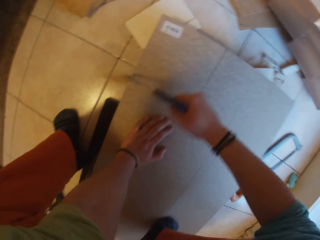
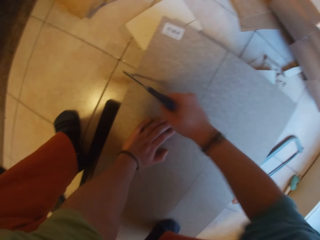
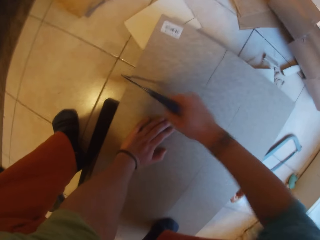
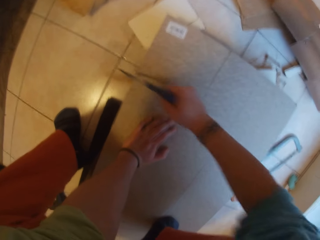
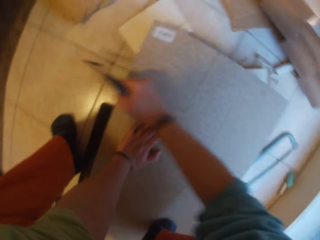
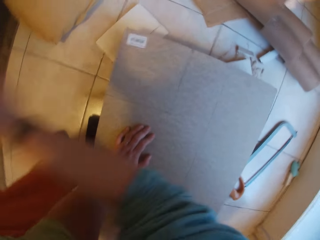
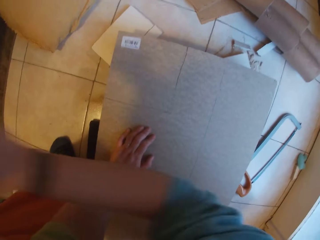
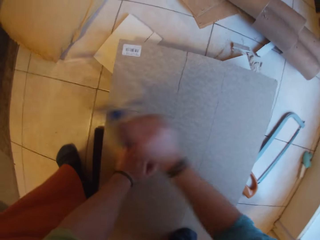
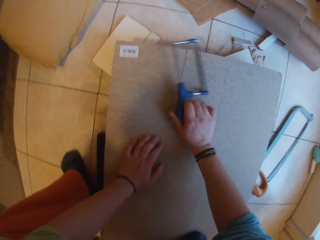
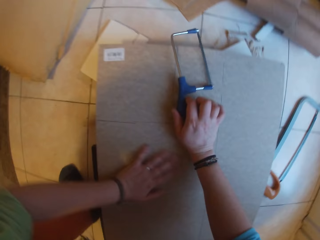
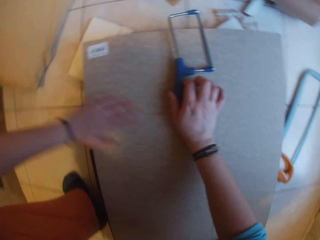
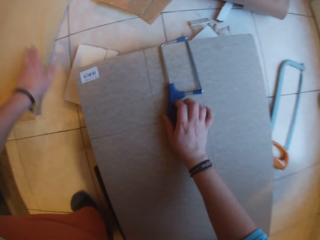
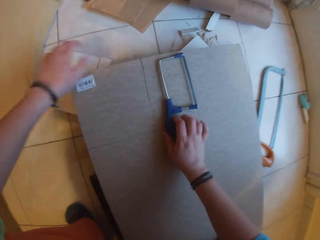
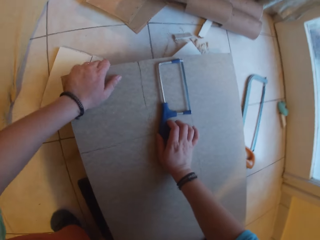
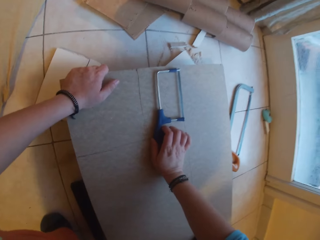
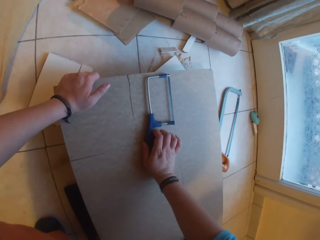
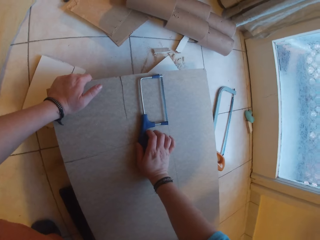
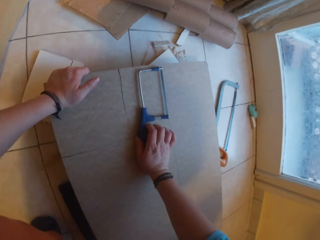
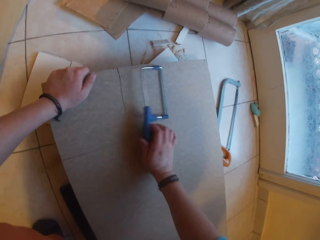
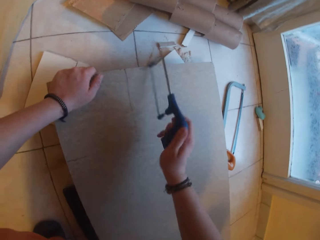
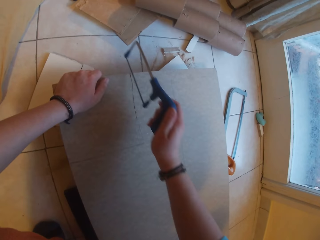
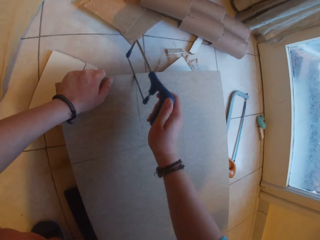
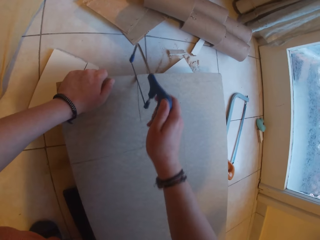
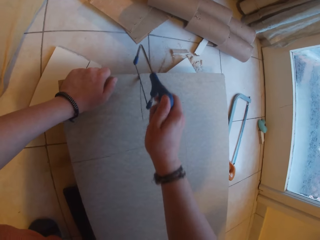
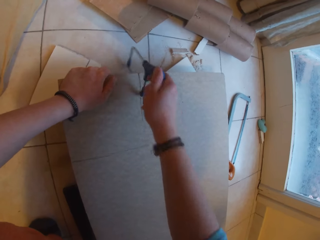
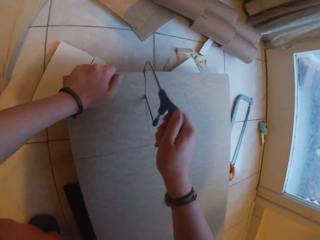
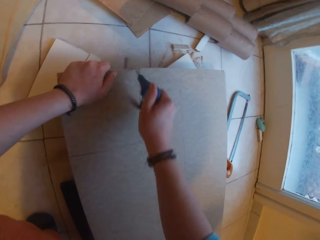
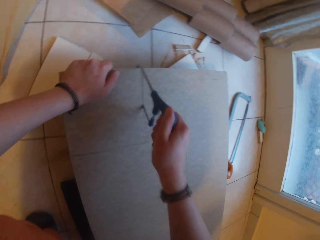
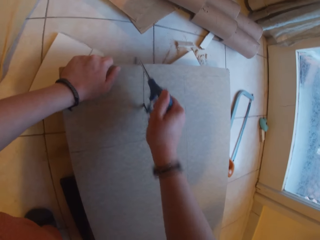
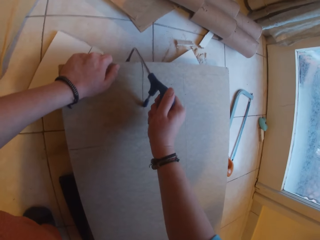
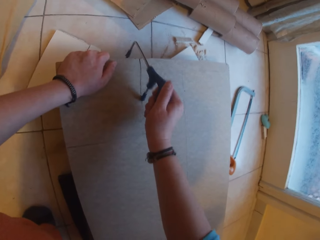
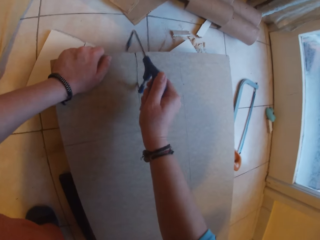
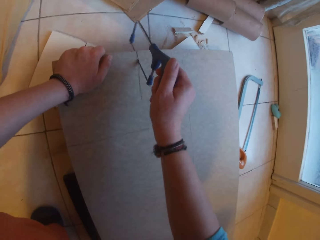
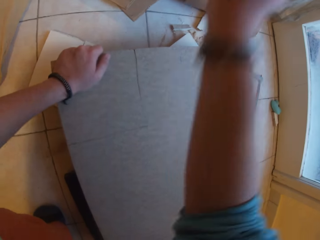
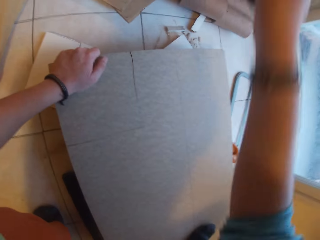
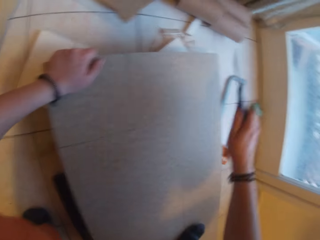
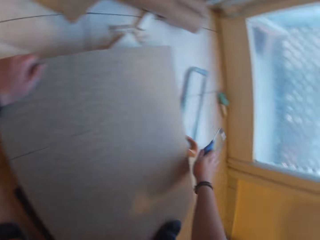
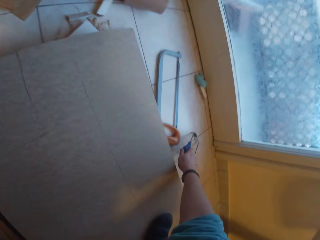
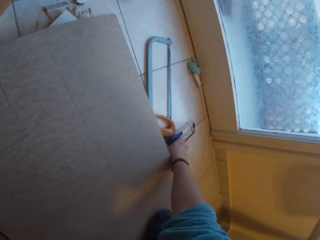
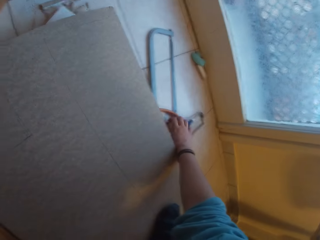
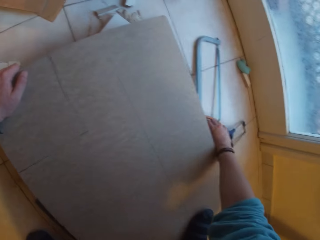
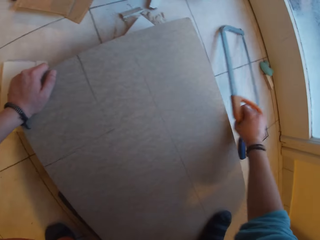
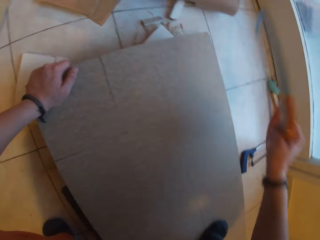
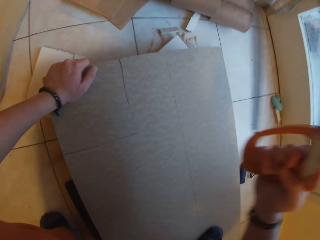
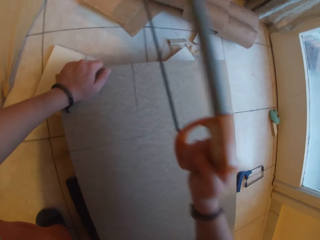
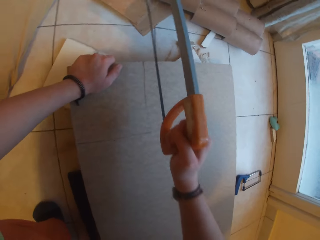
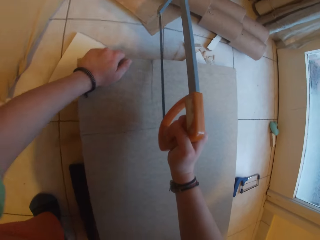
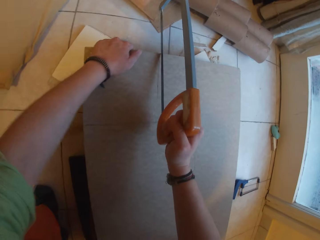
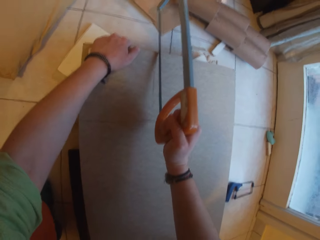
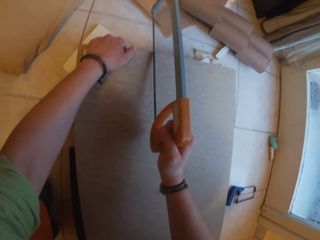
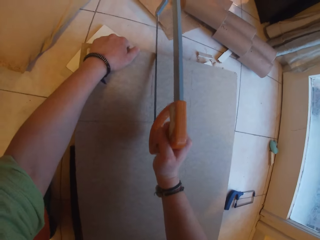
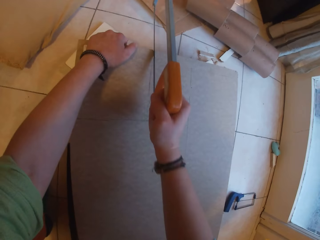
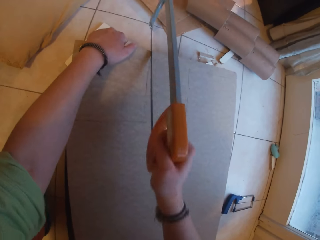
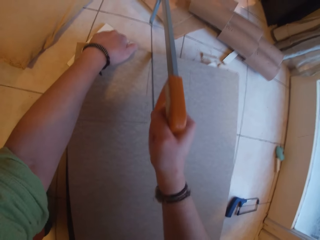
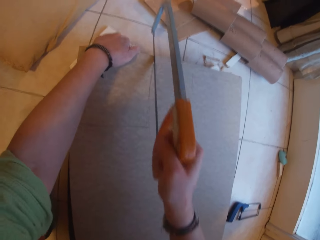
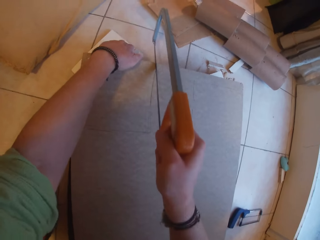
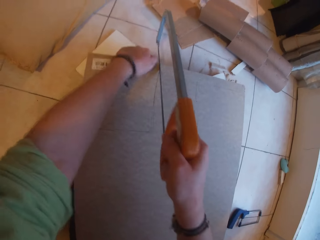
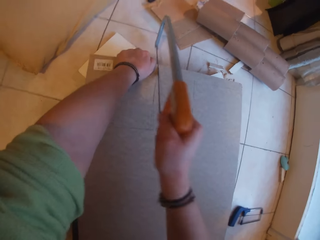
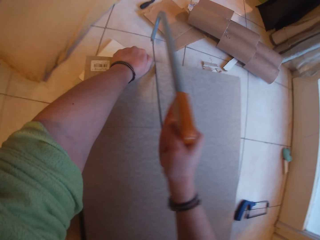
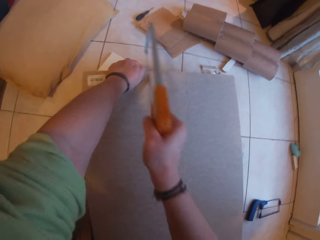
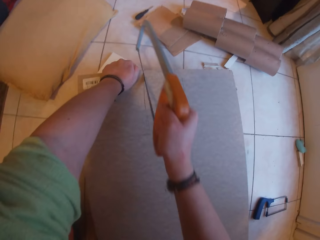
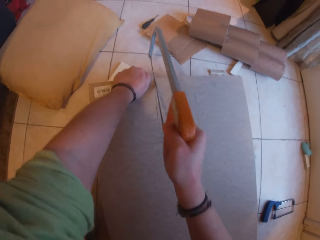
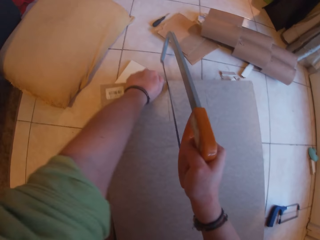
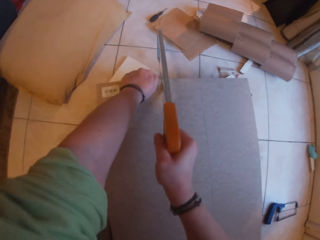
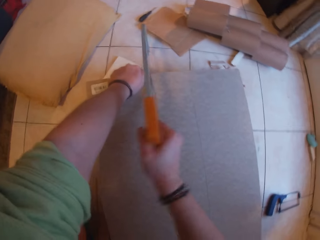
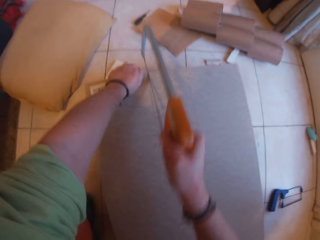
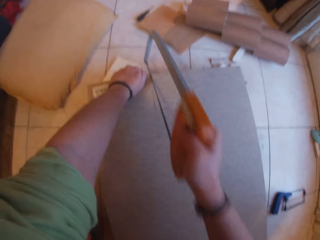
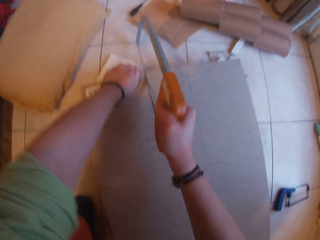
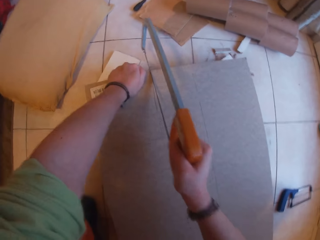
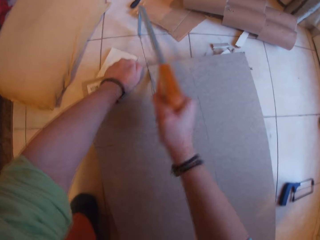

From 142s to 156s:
The camera wearer dusts off the dirt on the piece of wood with his left hand. He puts the saw on the wood. He holds the wood. He cuts the piece of wood with the saw in his right hand. He drops the small saw on the floor with his right hand. He picks the big saw from the floor with his right hand. He cuts the piece of wood with the saw in his right hand.

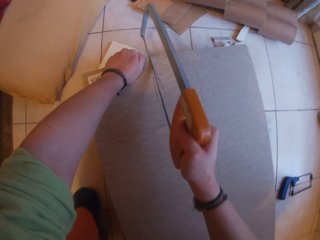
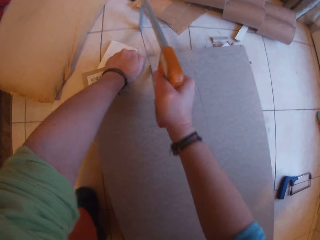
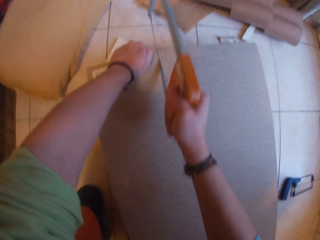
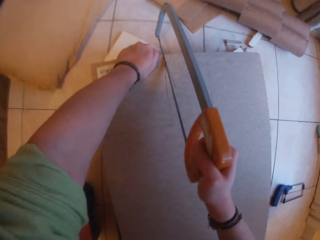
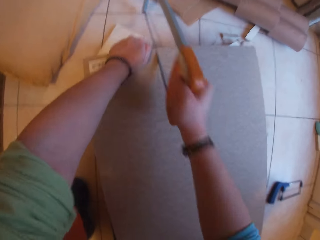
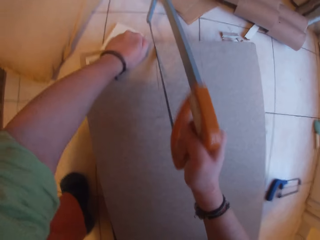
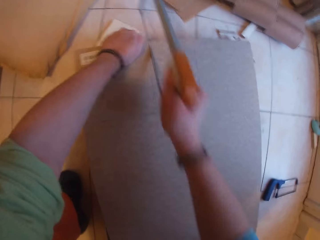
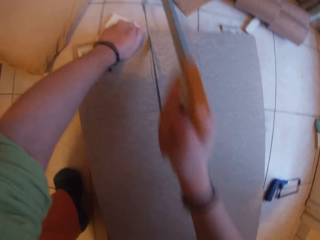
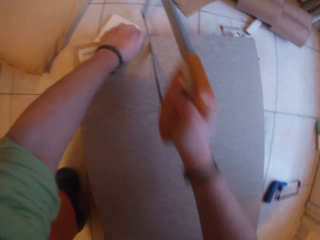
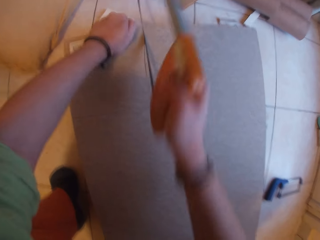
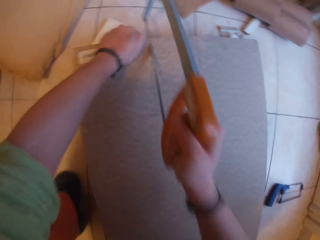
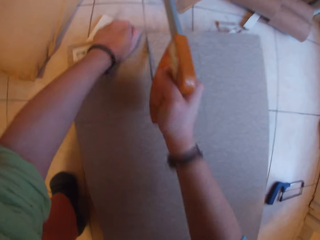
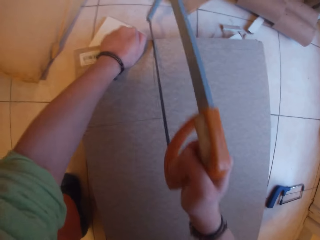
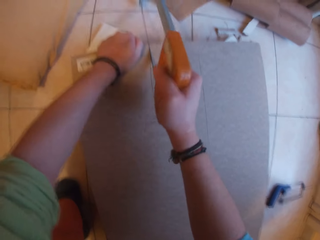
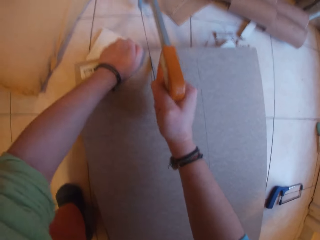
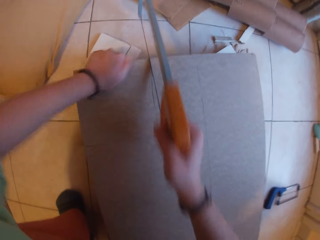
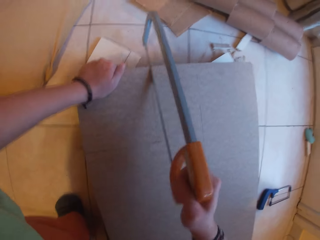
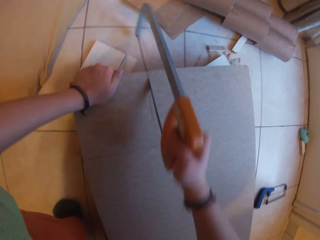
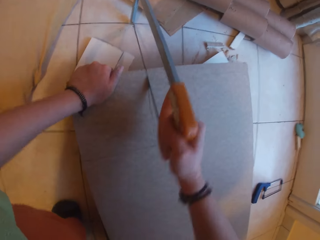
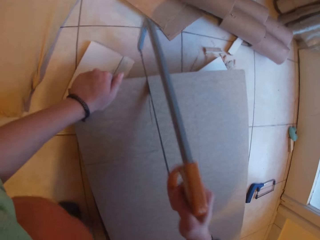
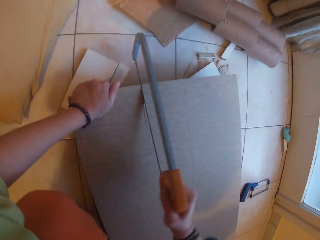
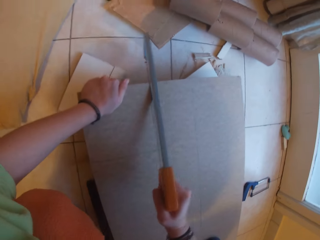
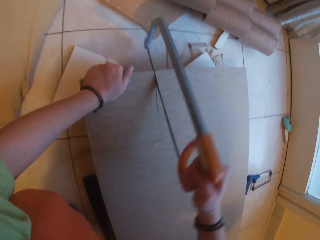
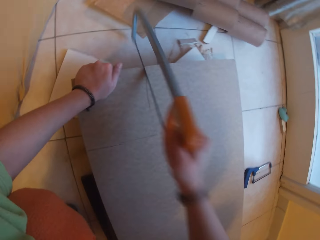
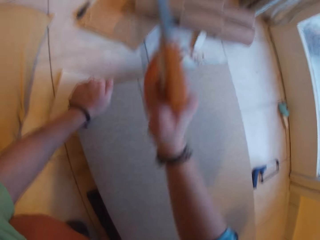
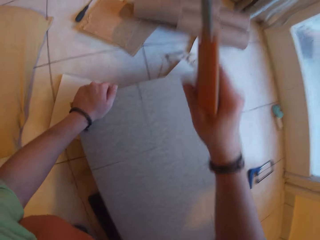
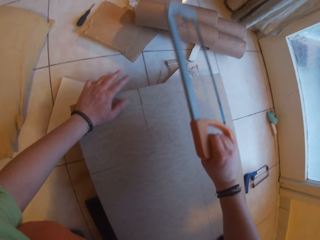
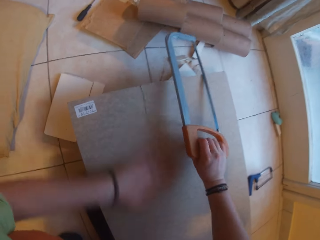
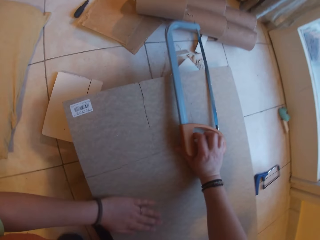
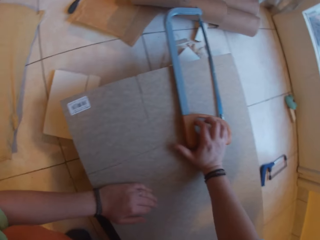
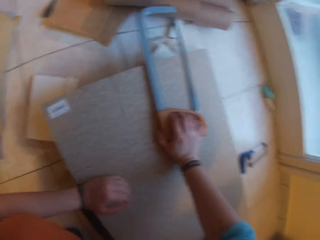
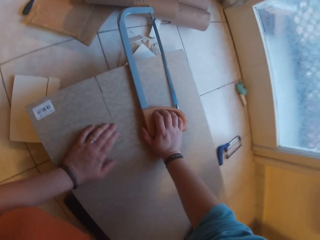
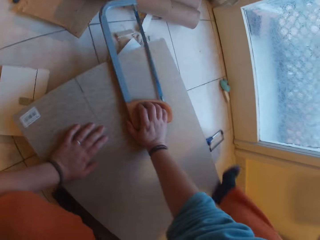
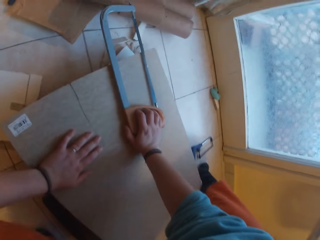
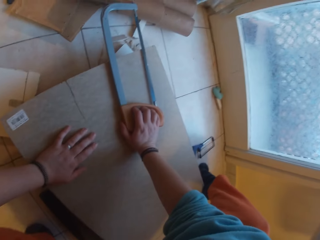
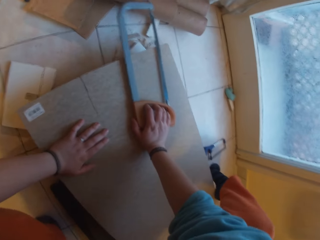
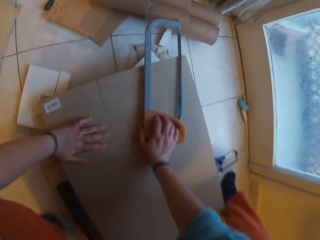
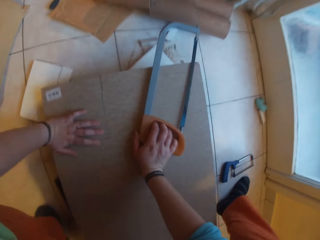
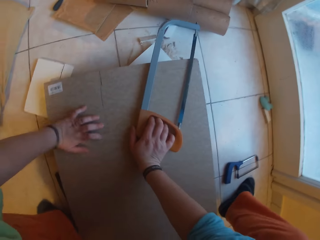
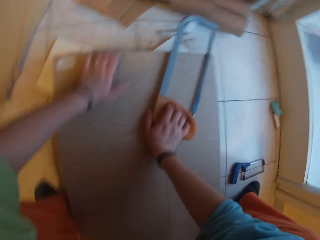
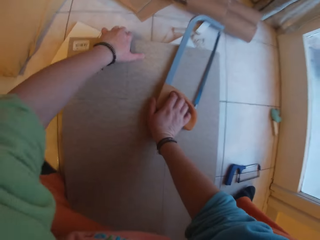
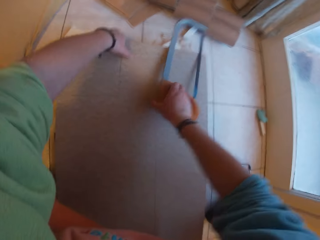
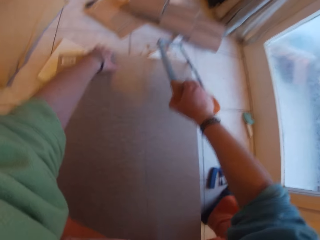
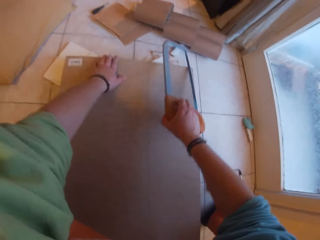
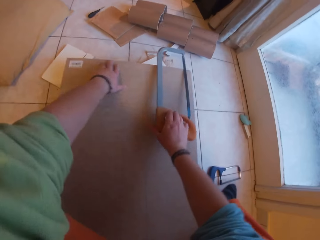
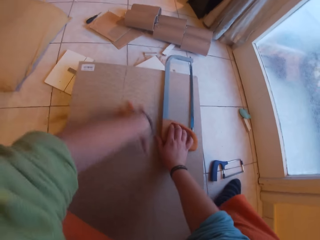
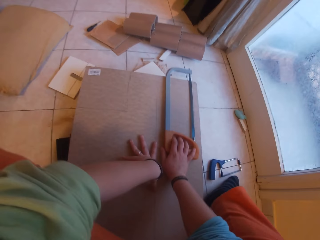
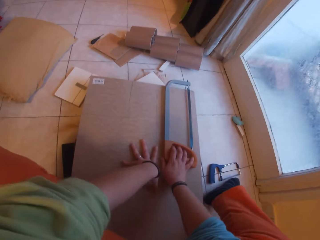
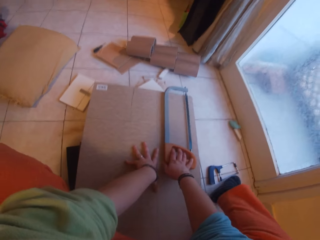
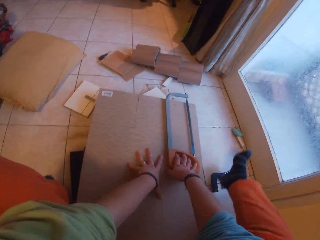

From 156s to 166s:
The camera wearer puts the saw on the wood. They move the wood.
